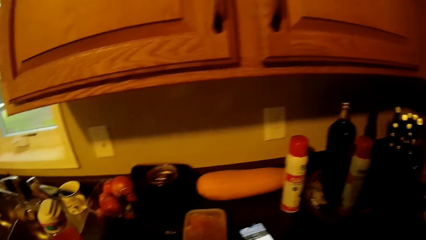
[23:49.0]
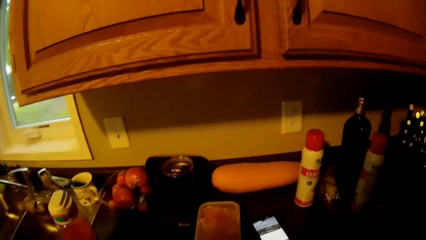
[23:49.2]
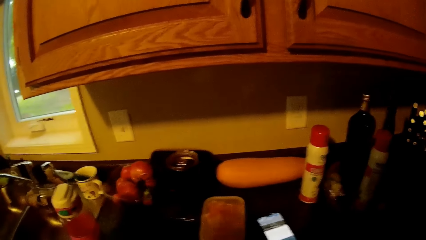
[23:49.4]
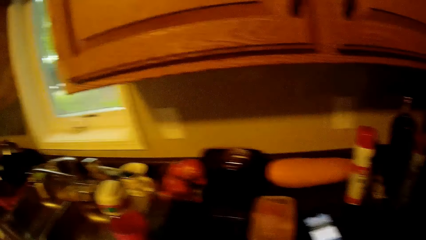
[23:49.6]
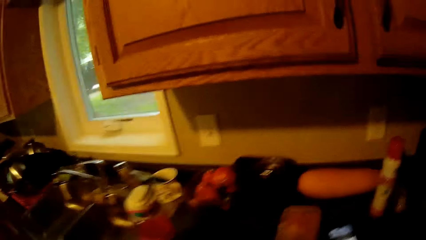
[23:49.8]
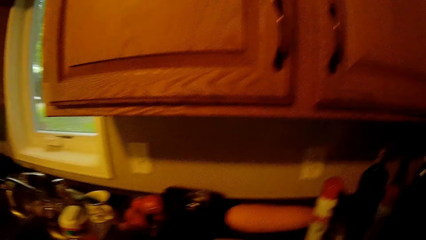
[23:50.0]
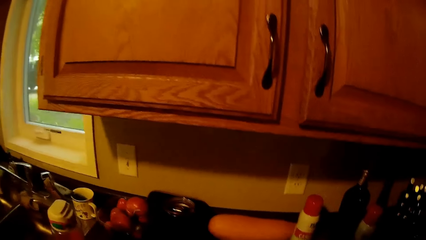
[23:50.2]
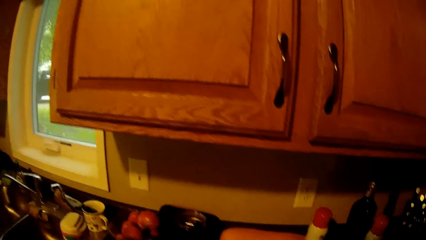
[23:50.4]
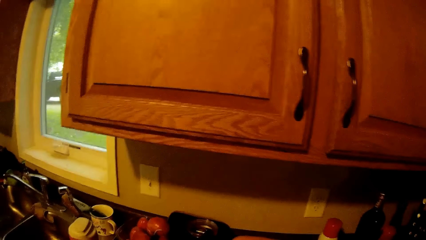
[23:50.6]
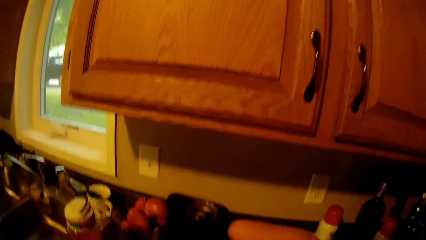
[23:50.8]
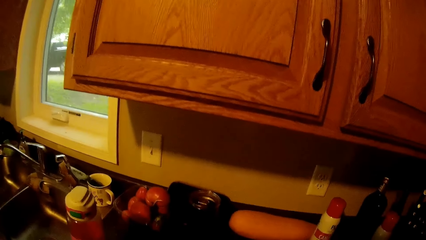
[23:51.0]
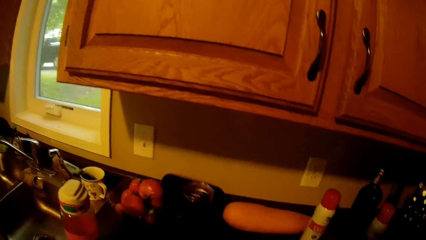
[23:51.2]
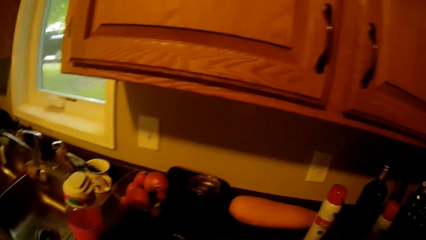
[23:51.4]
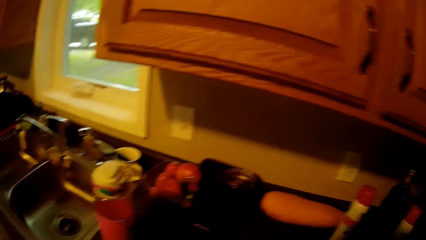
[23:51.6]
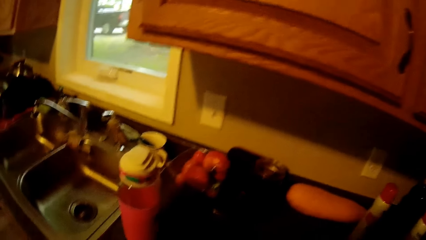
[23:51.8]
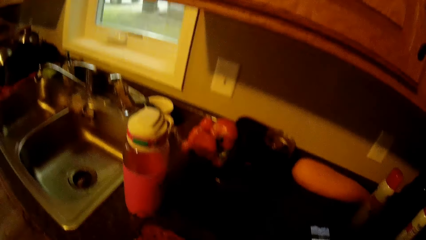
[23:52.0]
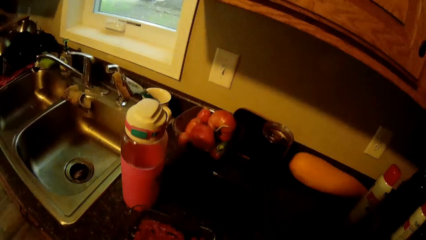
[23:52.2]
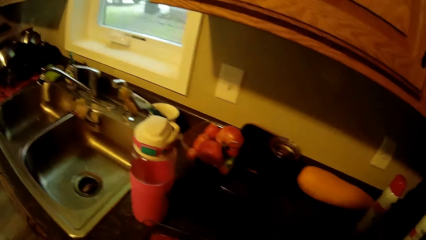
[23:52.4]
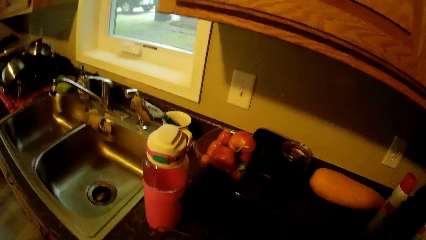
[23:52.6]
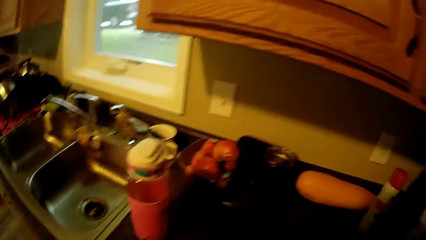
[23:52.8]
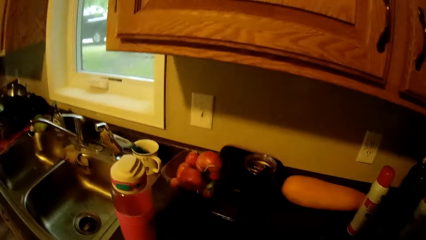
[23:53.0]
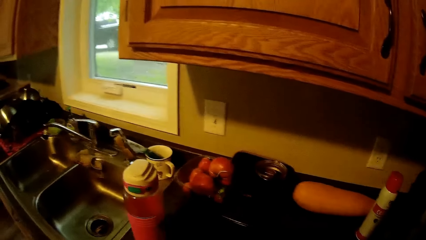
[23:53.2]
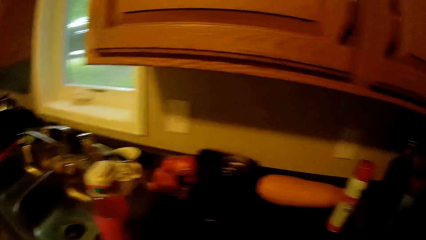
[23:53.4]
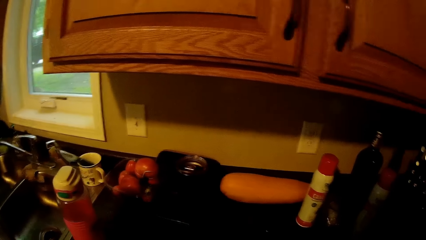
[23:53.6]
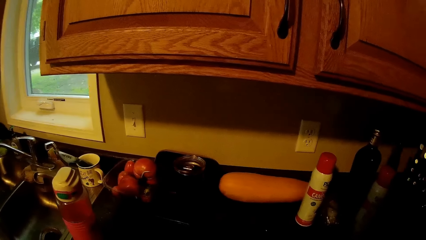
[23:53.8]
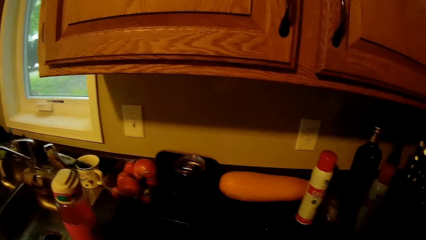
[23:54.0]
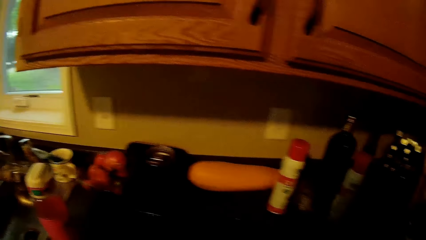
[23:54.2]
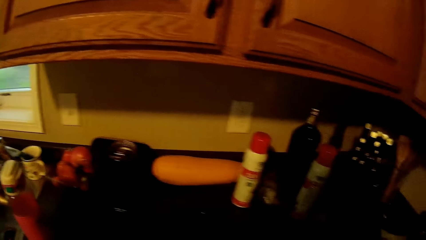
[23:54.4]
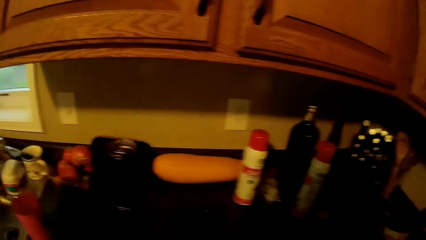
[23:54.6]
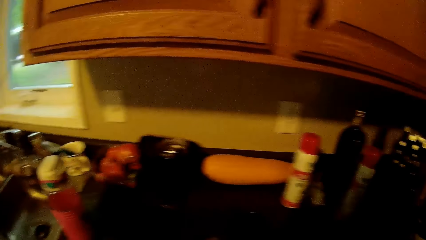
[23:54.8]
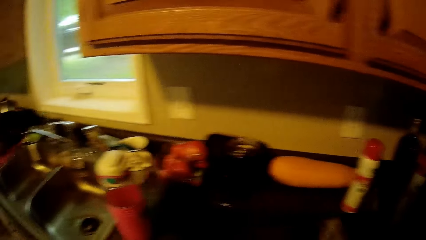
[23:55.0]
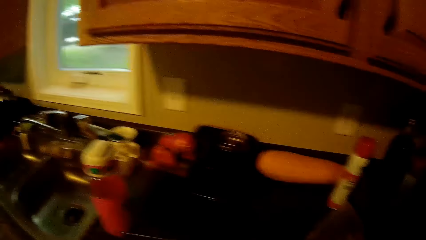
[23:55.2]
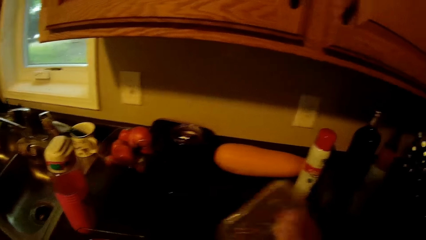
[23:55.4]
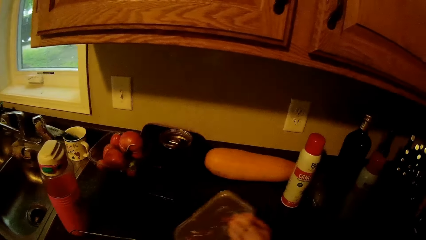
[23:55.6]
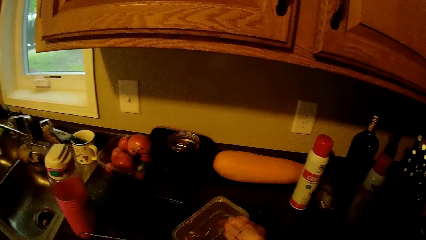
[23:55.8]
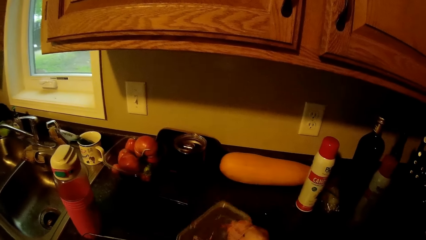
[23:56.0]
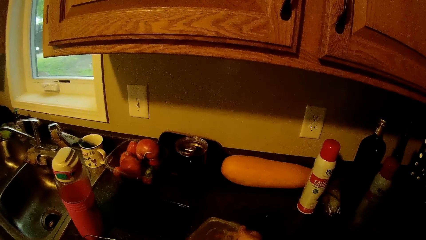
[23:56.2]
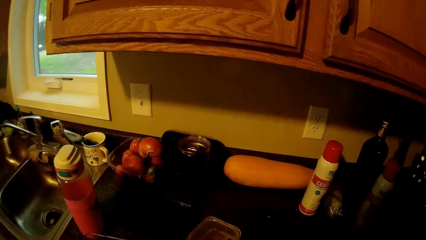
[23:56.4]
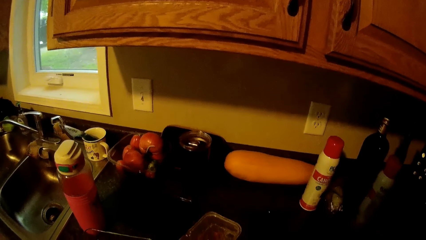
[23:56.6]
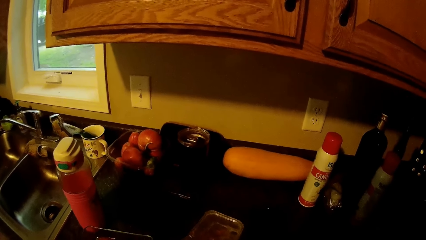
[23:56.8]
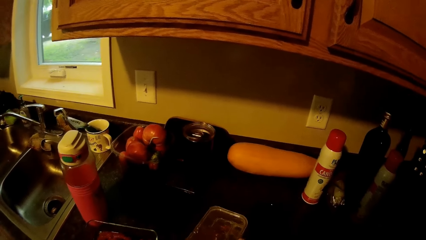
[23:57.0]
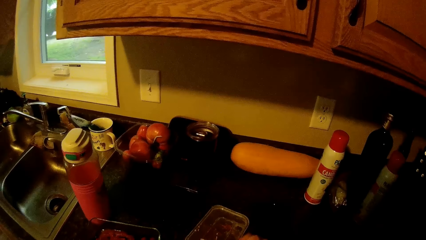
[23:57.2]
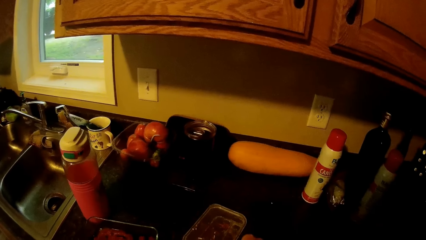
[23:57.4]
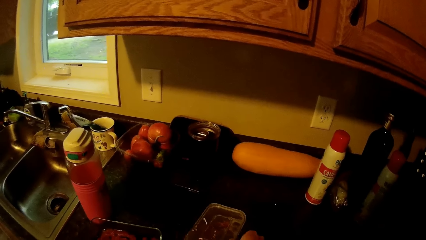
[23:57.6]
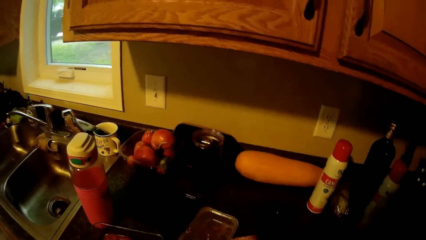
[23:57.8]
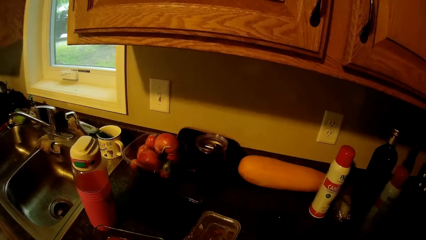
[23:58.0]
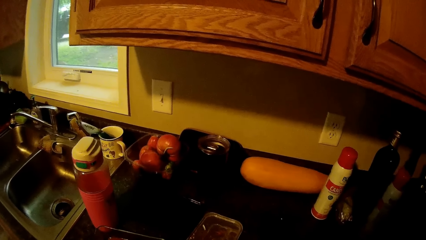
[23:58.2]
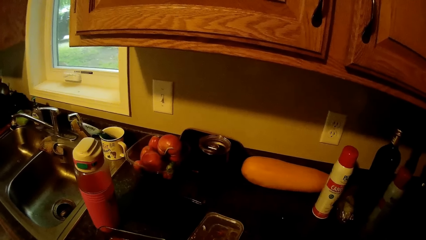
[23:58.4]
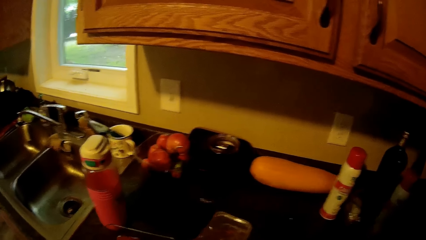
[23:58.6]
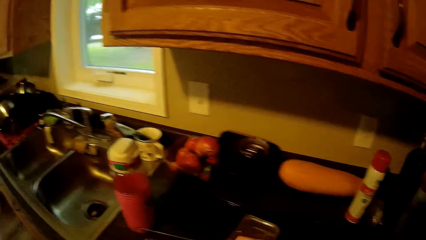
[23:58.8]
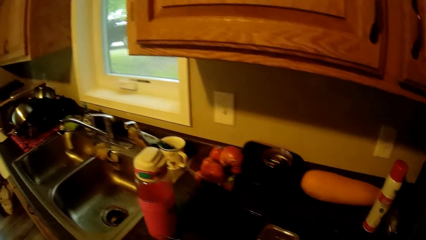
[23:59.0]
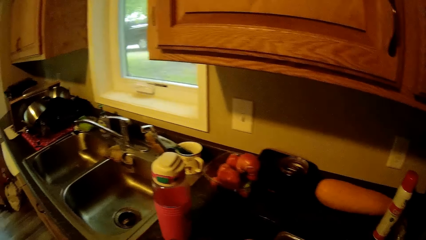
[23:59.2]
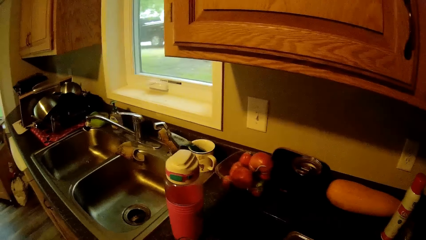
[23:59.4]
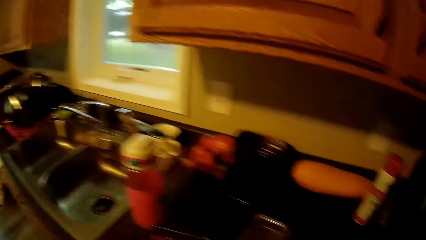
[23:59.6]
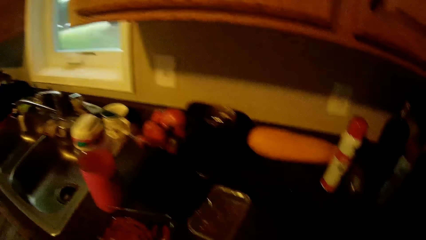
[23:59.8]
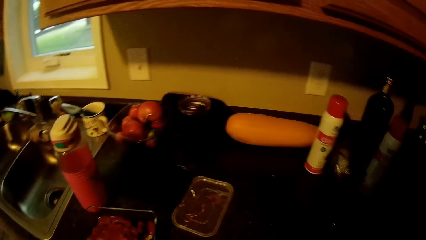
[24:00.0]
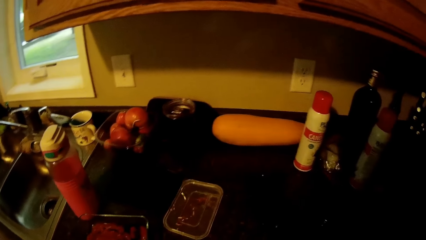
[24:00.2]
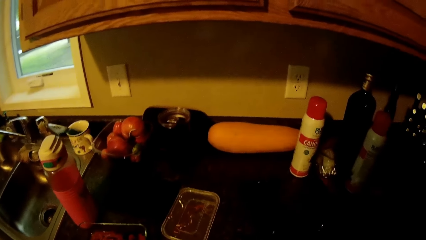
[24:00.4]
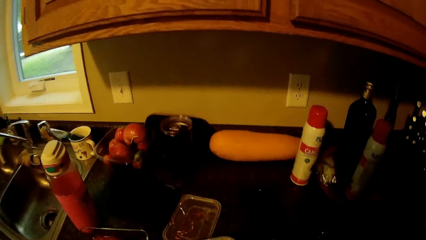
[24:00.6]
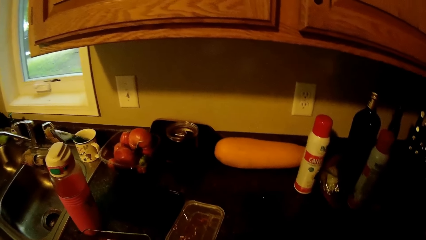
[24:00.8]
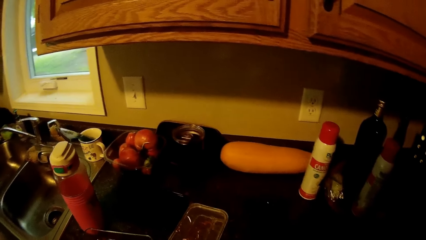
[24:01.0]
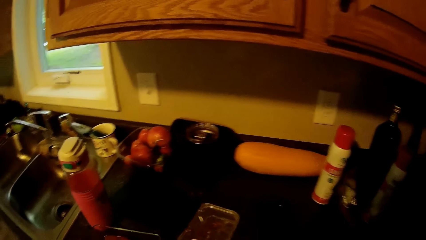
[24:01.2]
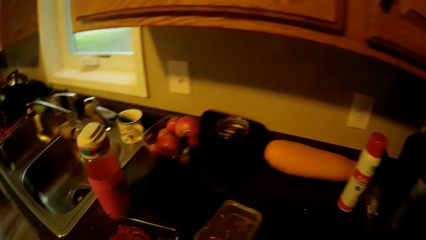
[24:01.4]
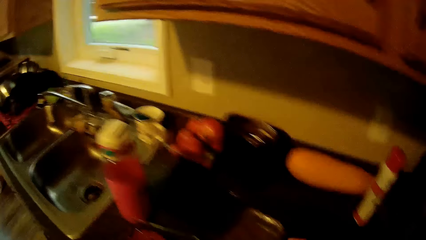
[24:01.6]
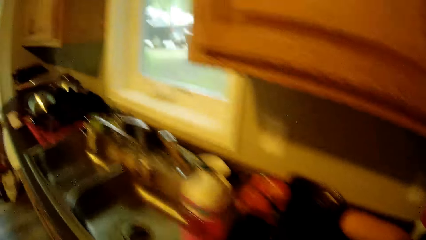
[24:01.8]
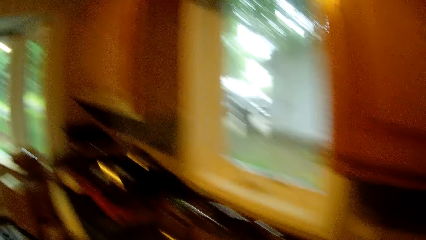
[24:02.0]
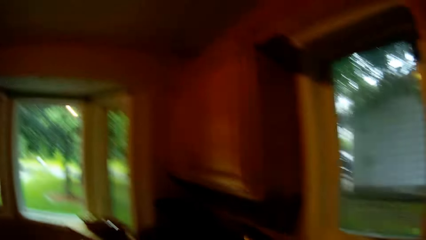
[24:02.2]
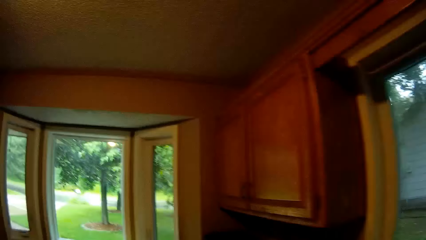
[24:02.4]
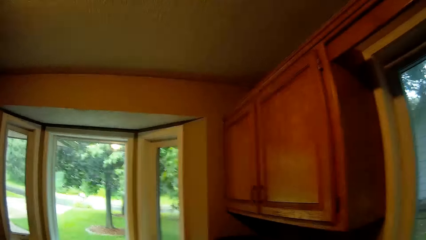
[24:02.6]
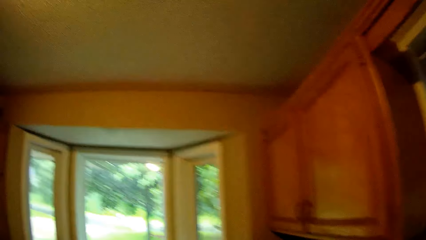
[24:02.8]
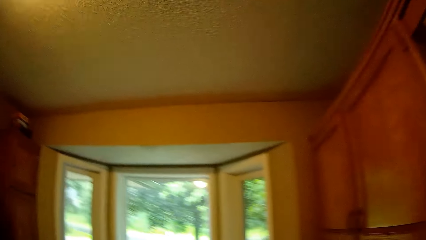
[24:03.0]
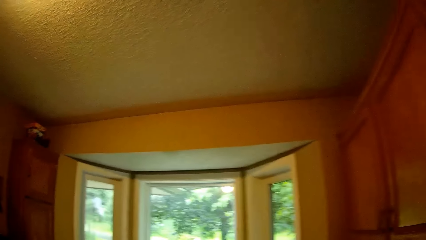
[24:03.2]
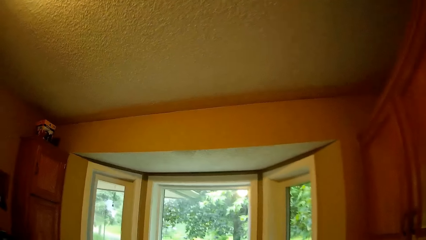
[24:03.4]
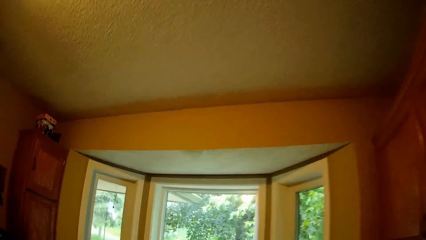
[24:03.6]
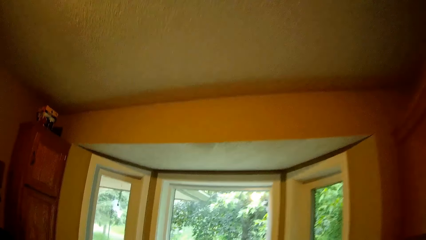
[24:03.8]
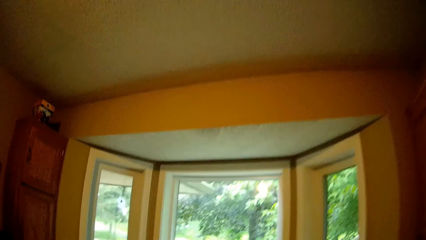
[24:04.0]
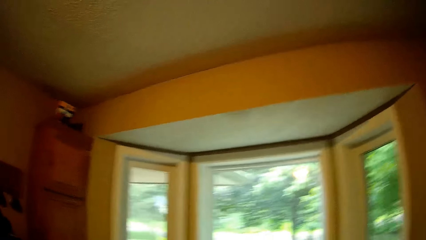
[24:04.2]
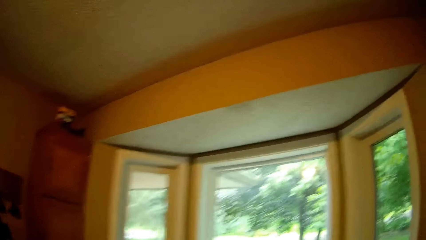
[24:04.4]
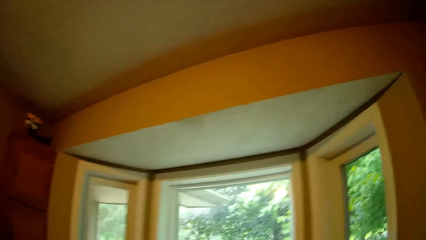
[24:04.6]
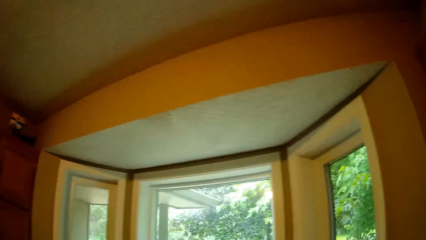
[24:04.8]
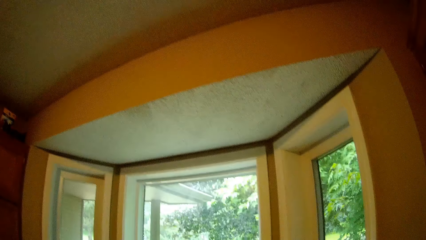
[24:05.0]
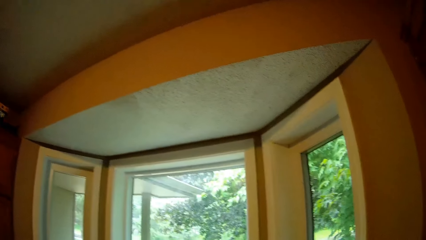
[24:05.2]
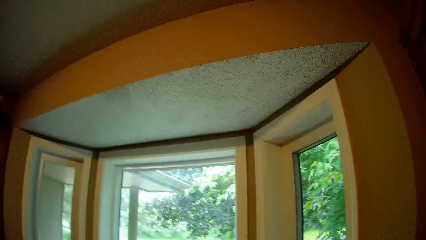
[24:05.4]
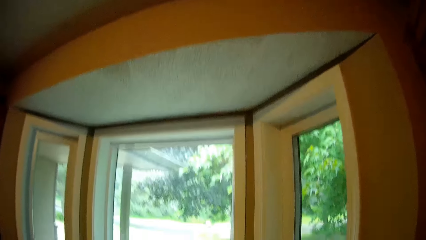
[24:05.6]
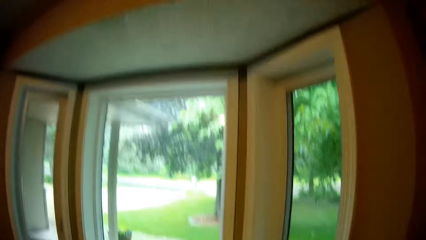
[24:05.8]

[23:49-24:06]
The camera wearer opens the food storage container. They hold a white plastic plate on the slab. They walk around the kitchen and move away from the slab.
